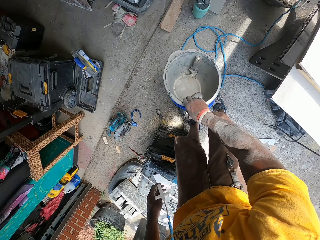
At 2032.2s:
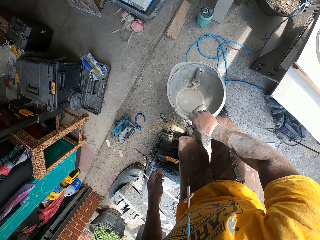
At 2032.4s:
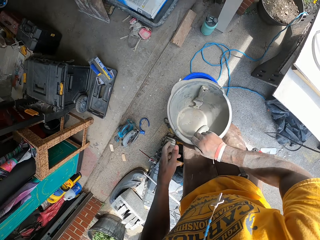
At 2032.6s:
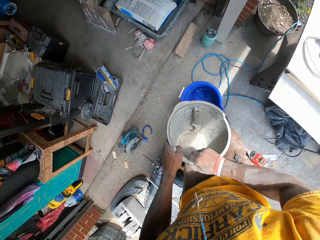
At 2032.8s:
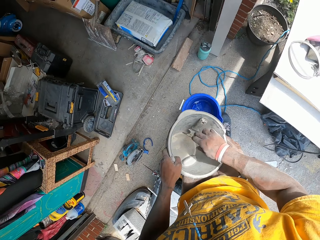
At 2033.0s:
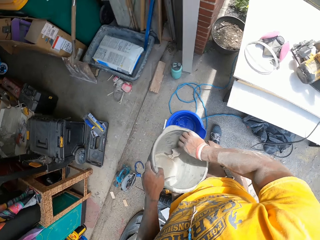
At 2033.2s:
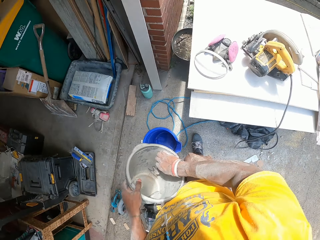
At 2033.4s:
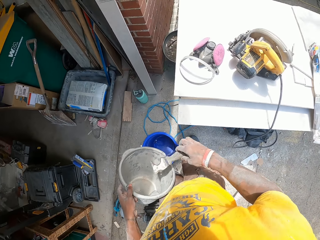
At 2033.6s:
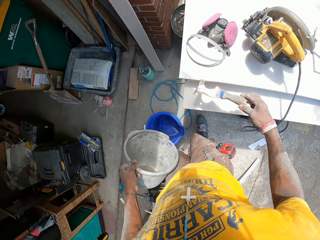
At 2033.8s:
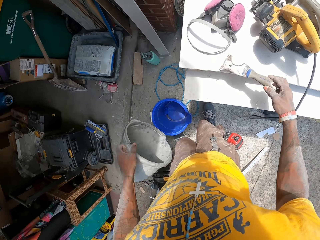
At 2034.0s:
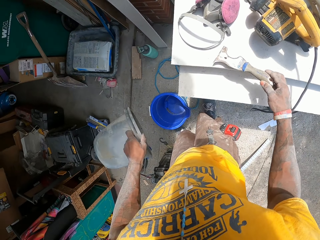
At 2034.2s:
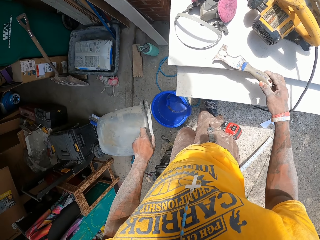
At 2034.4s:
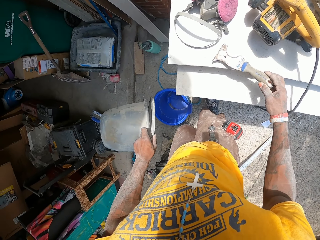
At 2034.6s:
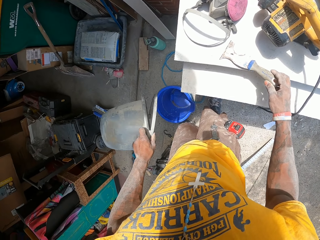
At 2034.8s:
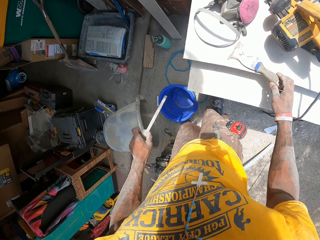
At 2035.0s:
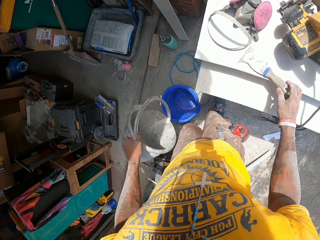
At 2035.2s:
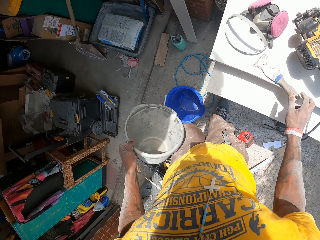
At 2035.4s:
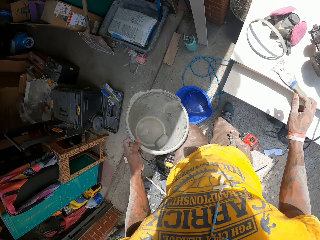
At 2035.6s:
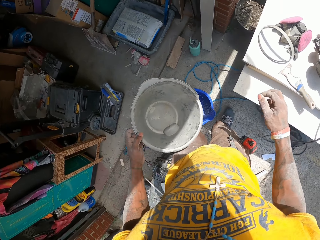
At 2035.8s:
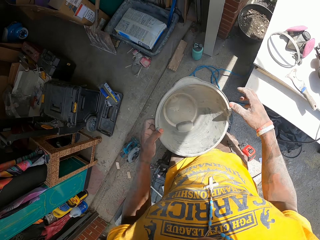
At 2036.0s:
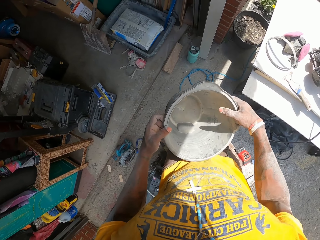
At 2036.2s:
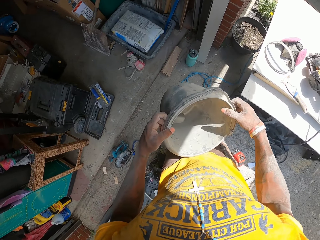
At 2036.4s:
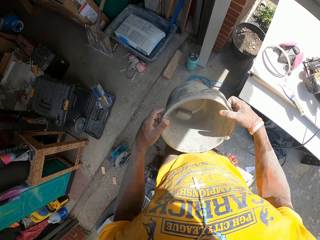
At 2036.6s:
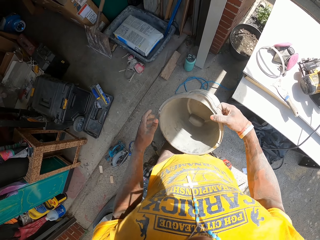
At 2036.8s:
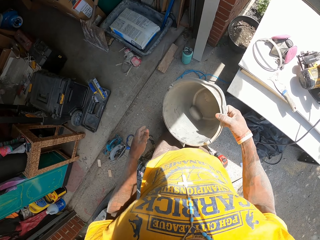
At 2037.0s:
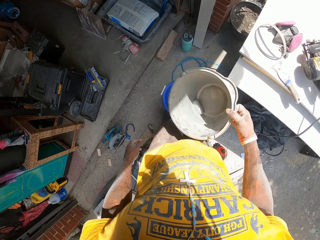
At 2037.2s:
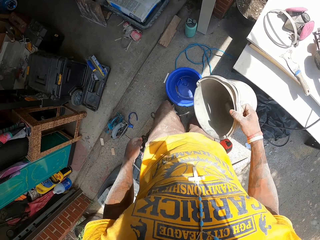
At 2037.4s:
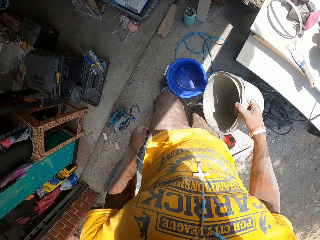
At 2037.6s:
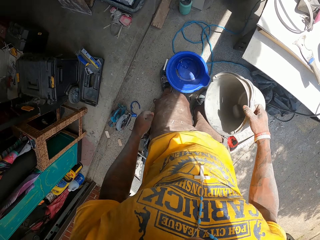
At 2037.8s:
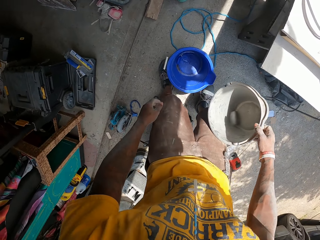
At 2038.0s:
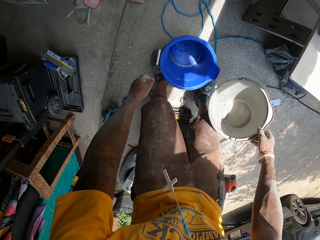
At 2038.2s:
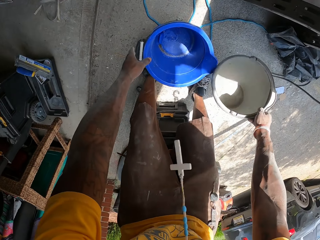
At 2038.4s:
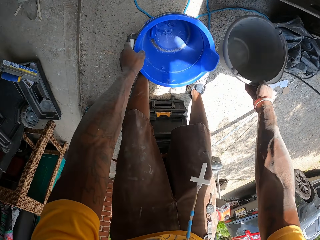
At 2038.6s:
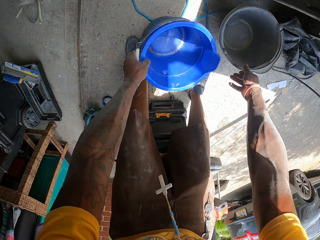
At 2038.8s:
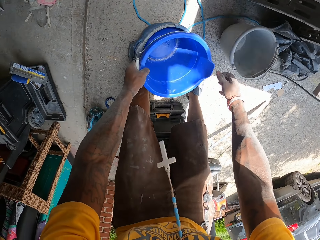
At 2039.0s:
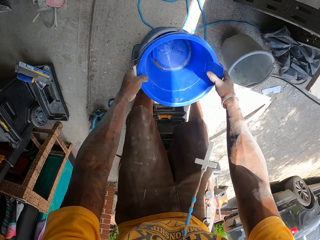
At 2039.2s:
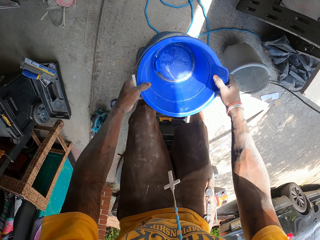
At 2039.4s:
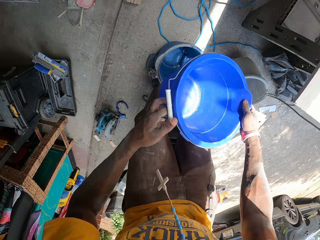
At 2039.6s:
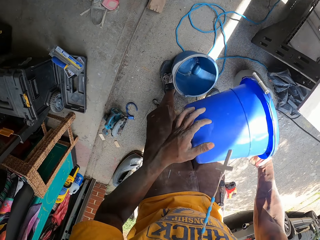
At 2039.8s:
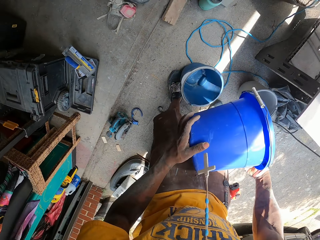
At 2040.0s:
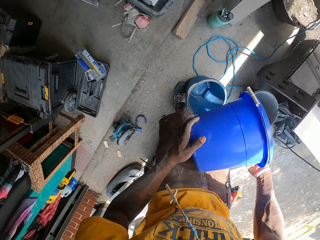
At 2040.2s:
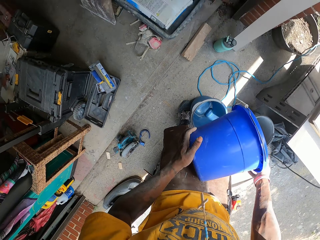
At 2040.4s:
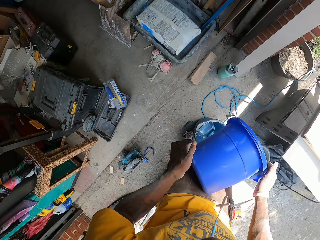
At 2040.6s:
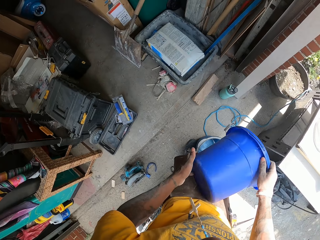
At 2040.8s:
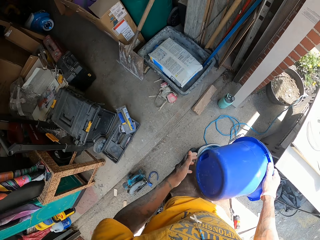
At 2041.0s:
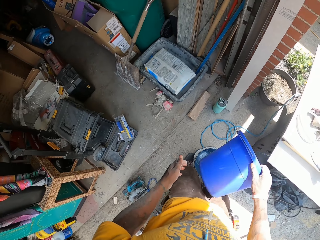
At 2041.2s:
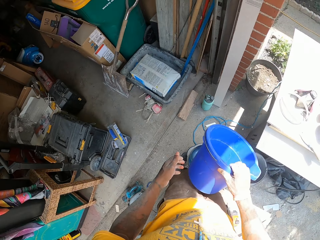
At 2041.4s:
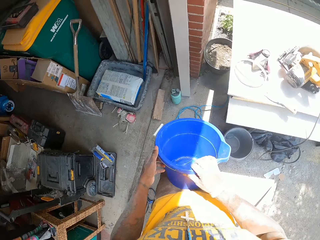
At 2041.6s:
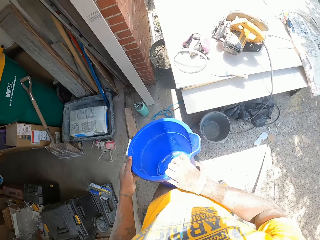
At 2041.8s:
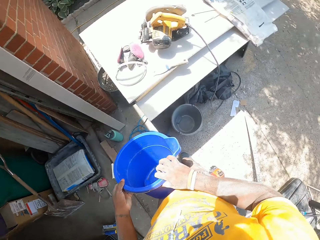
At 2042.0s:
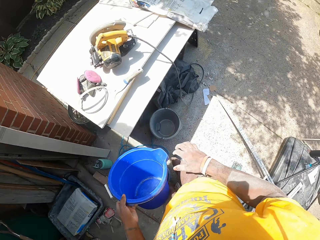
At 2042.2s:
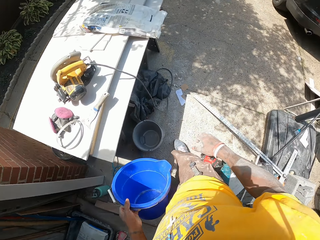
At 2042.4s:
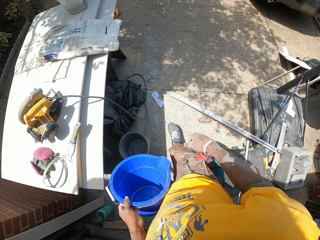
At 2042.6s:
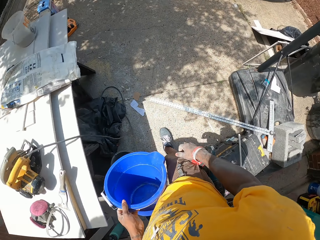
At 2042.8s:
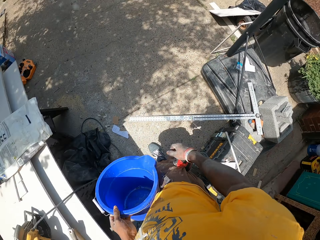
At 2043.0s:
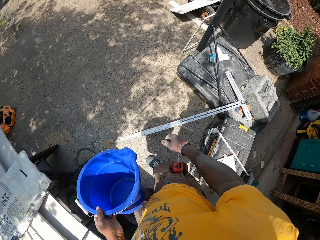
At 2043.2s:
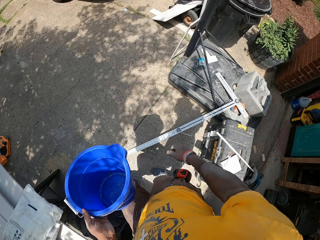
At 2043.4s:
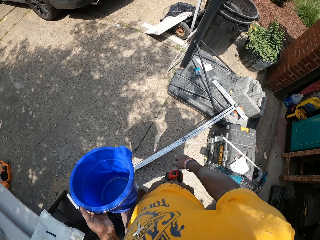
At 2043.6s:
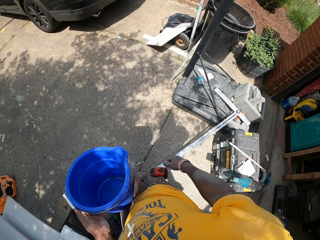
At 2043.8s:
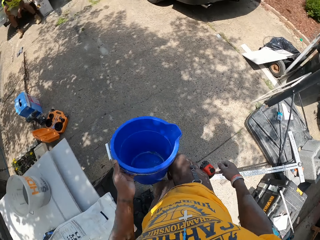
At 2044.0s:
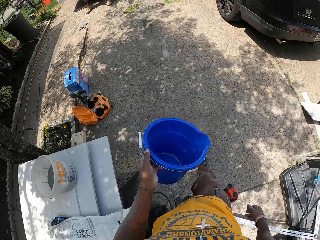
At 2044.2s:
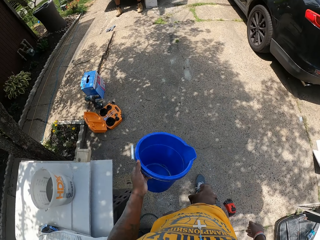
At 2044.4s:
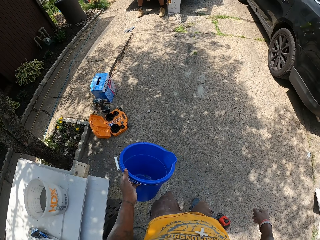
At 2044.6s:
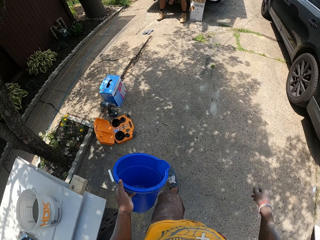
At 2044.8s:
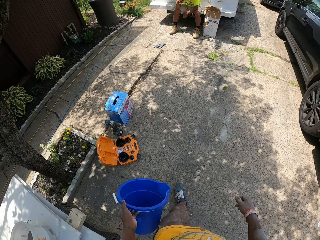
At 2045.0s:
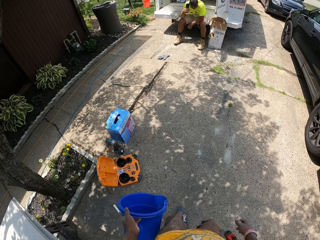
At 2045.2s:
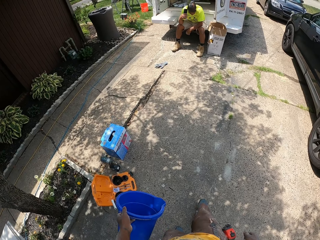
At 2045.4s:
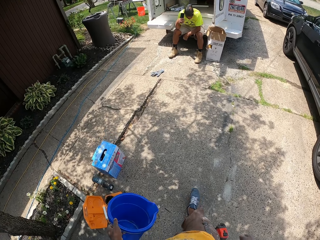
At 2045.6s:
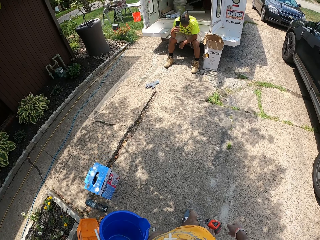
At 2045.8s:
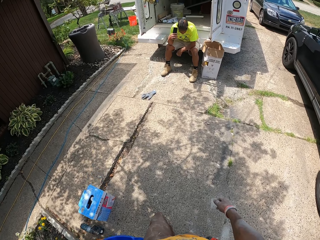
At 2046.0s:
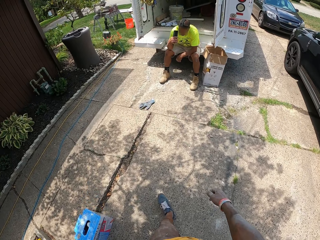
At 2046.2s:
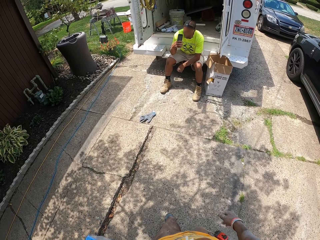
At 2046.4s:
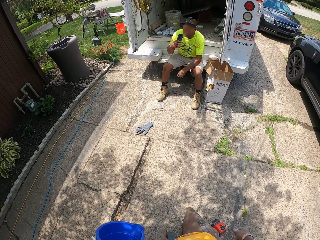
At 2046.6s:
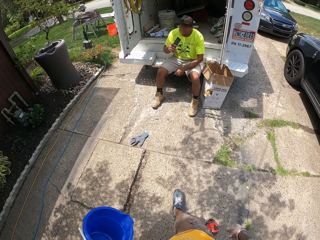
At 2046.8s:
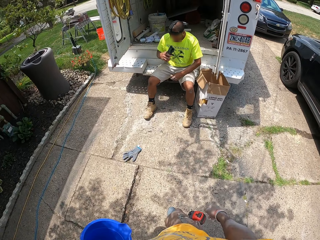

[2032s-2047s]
The camera wearer removes another bucket from the set of buckets with his right hand. He passes the bucket from his right hand to his left hand. He picks up the paint brush or trowel from the bucket. He puts the paint brush on the table. He empties the content of the bucket into the set of buckets. He holds the bucket with both hands. He passes the bucket from his left hand to his right hand. He drops the bucket on the ground with his right hand. He holds another bucket with his left hand on the floor. He removes the bucket from the set of buckets with his left hand. He picks up the bucket from the floor. He examines the bucket with both hands. He looks around the compound. He walks towards a co-worker.

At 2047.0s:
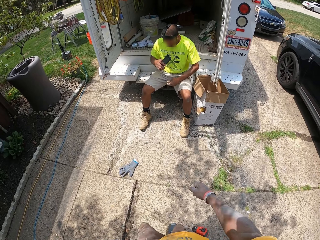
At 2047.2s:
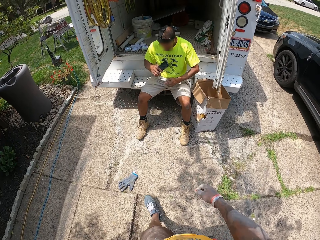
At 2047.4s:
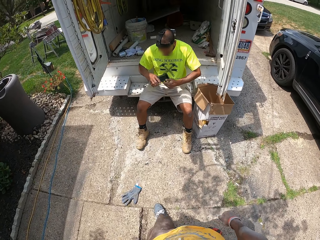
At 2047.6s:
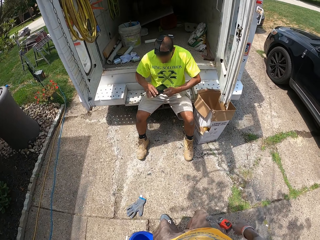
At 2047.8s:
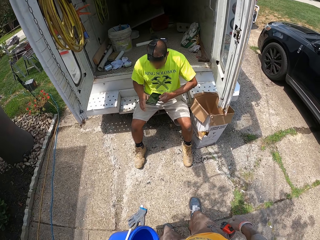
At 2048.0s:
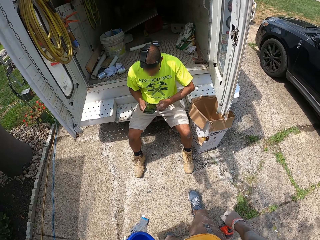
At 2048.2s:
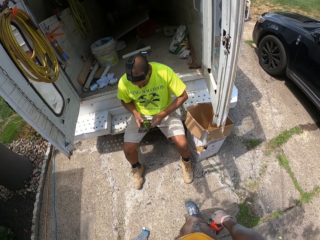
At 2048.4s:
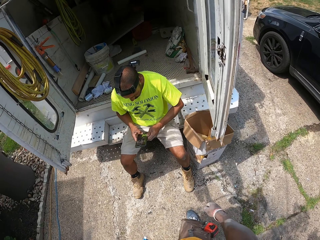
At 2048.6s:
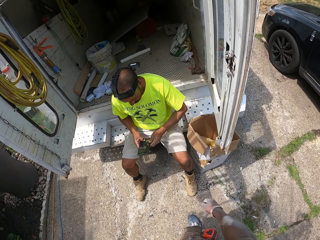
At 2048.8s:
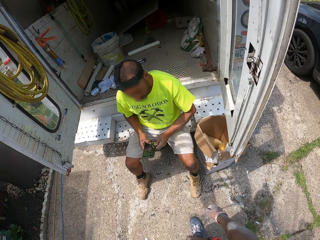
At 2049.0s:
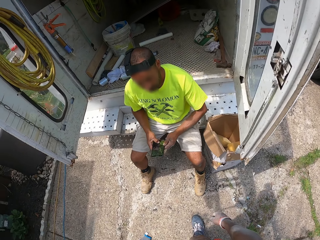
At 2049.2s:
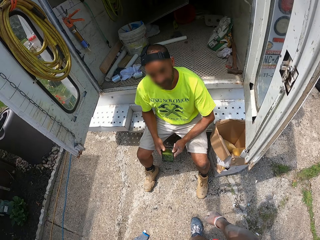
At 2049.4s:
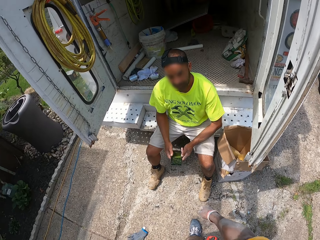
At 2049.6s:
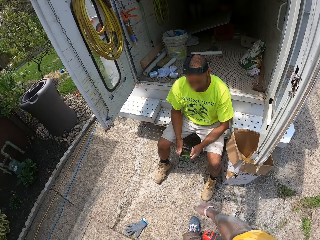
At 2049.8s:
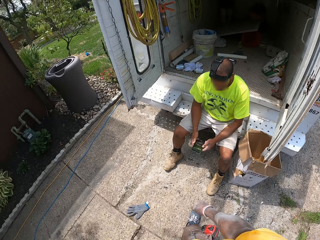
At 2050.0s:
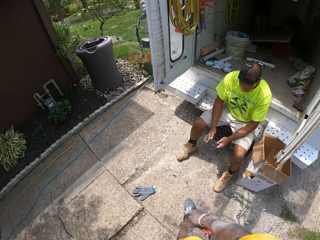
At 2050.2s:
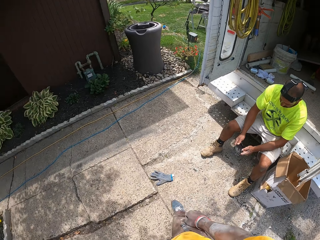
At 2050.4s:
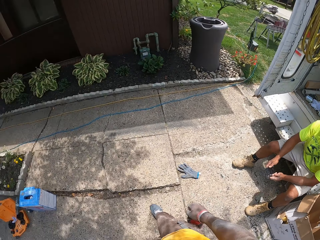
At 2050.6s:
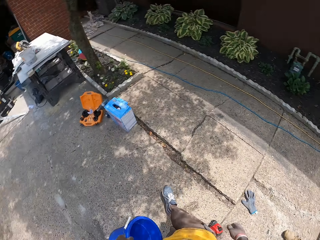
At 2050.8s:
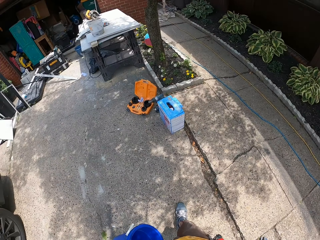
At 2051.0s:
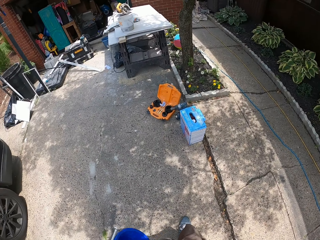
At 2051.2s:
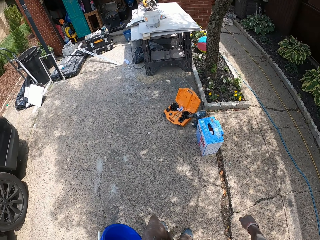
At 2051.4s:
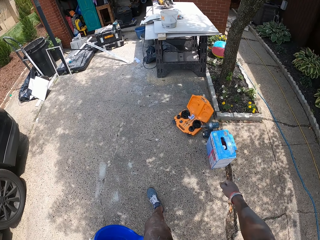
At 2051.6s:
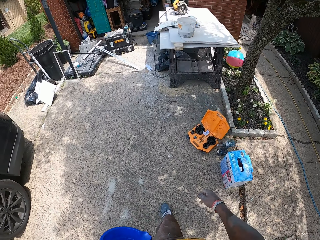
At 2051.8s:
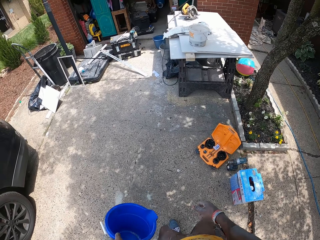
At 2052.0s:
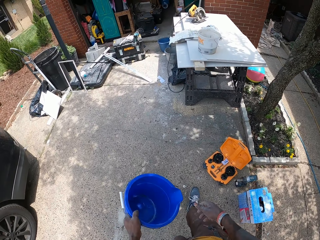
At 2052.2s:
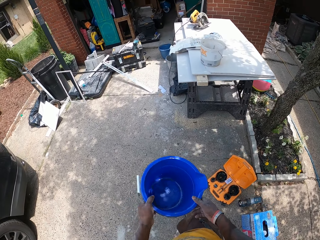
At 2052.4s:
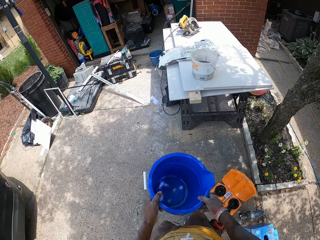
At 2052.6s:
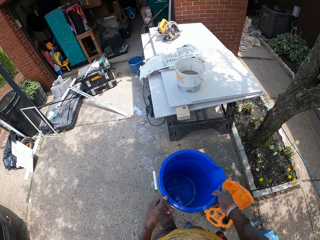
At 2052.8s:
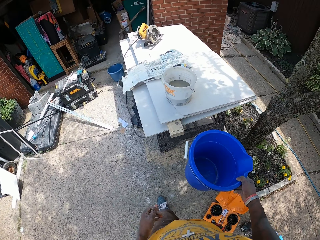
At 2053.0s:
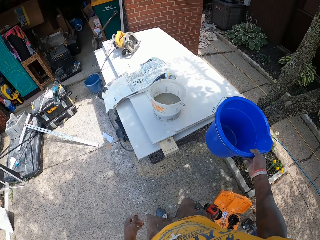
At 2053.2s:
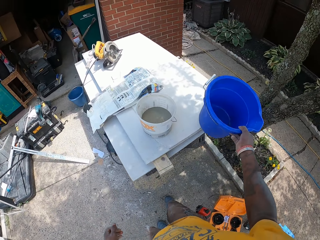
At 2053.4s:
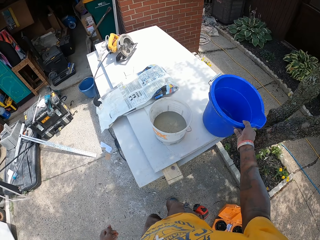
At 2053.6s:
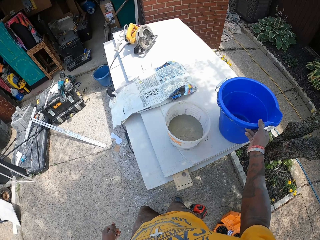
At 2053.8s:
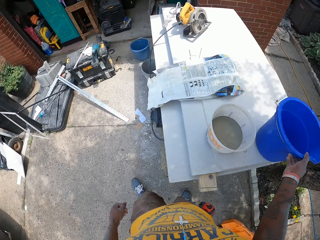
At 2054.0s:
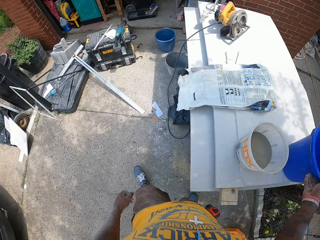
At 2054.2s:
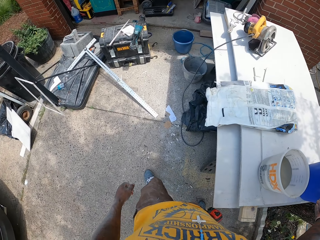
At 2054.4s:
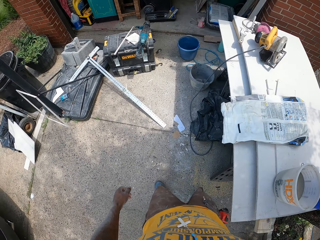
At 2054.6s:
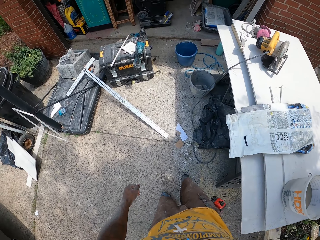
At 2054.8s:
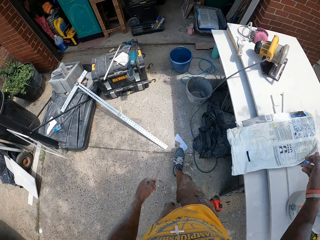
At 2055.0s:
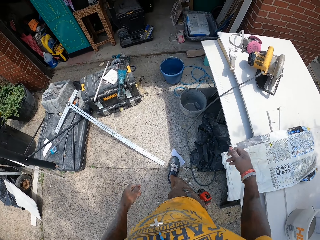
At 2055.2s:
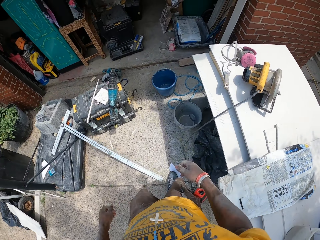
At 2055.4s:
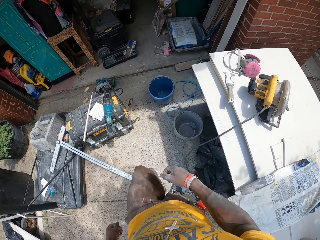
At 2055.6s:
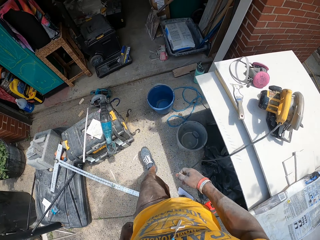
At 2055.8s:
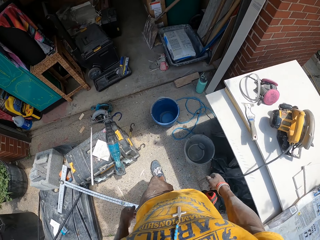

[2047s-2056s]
The co-worker operates his phone with both hands. The camera wearer stares at the co-worker. He interacts with the co-worker. He looks around the compound. He walks towards the table. He walks around the compound. He passes the bucket from his left hand to his right hand. He drops the bucket on the table with his right hand. He walks towards the workshop.
